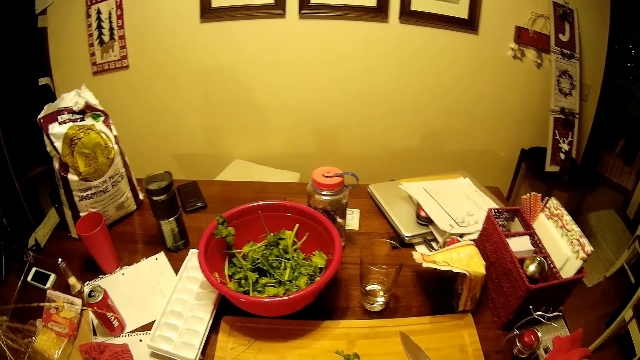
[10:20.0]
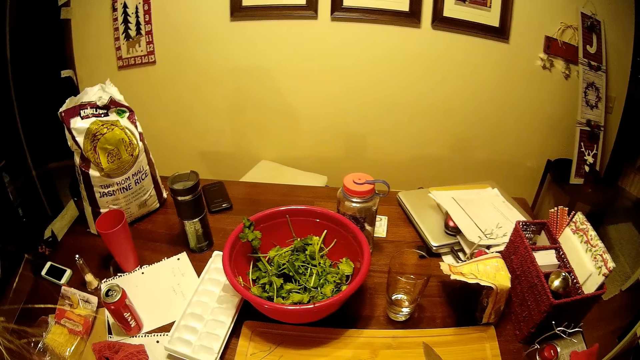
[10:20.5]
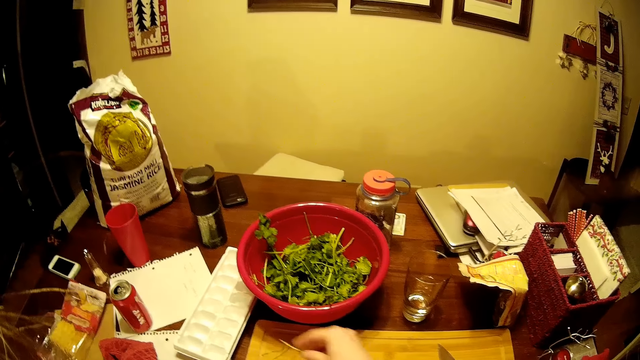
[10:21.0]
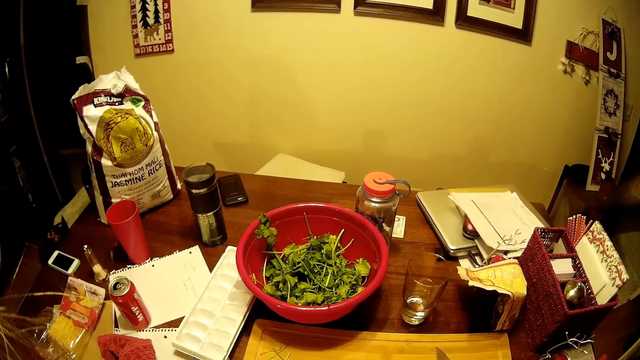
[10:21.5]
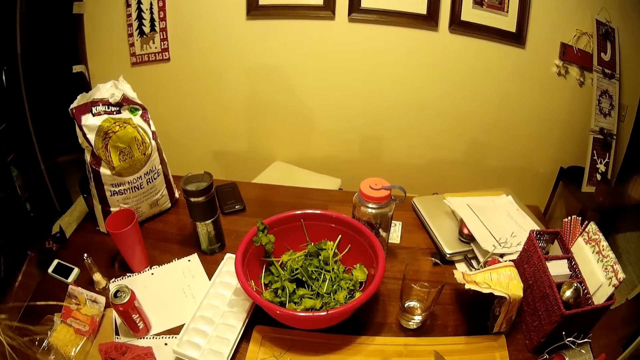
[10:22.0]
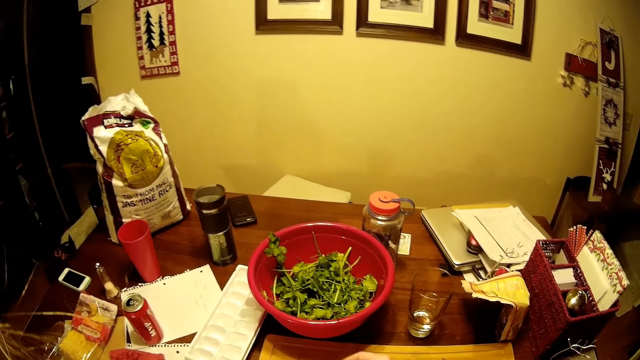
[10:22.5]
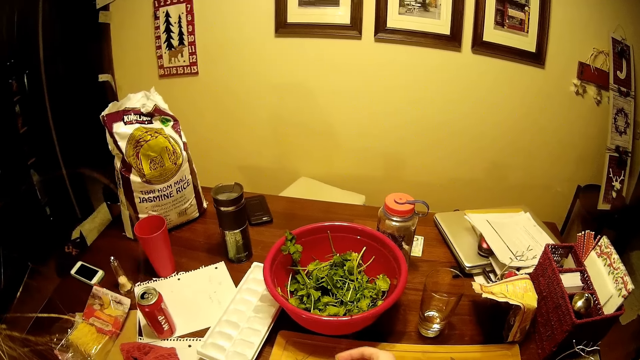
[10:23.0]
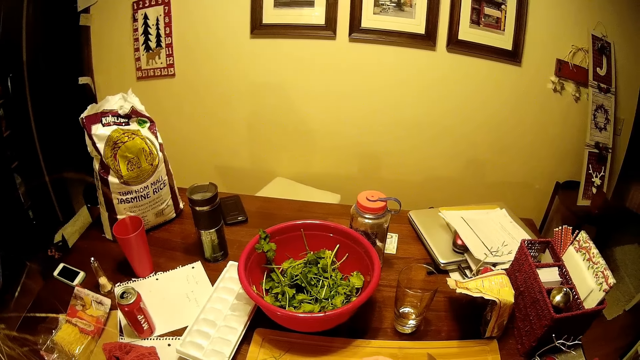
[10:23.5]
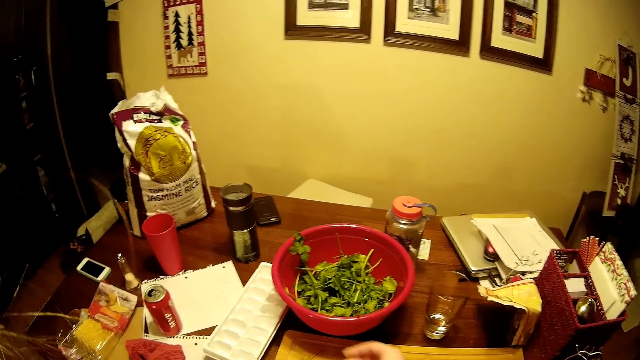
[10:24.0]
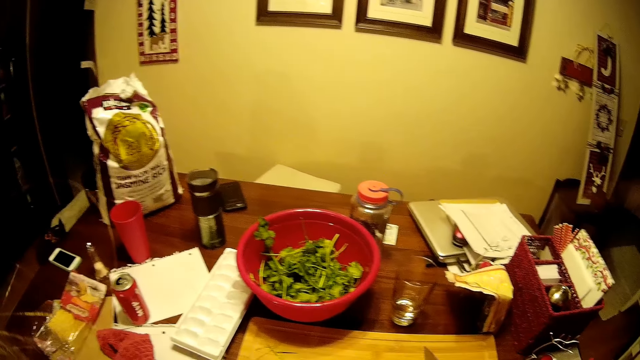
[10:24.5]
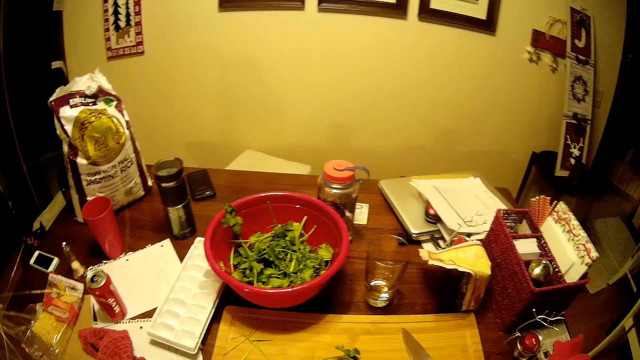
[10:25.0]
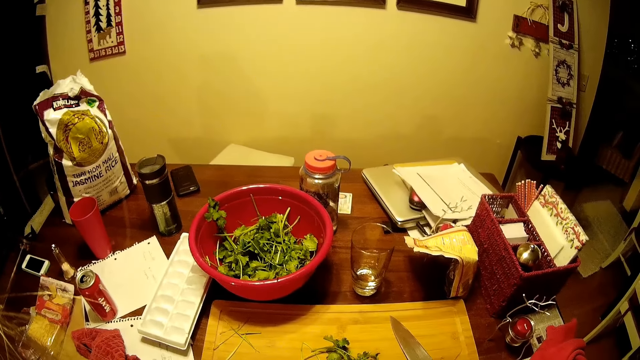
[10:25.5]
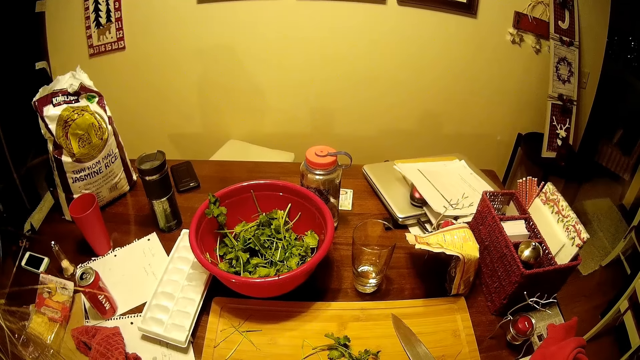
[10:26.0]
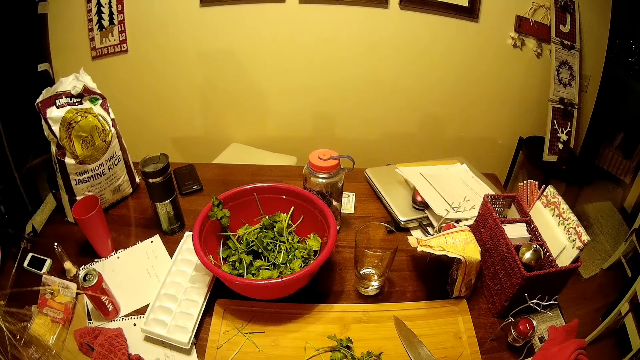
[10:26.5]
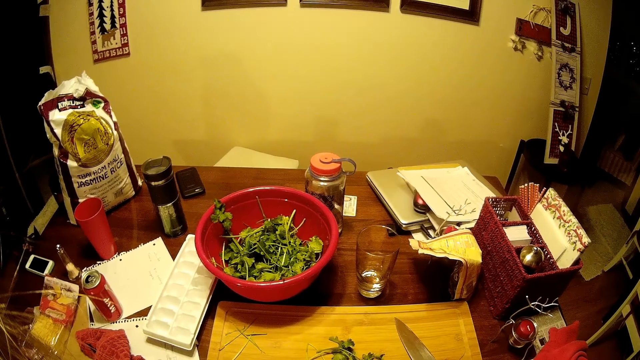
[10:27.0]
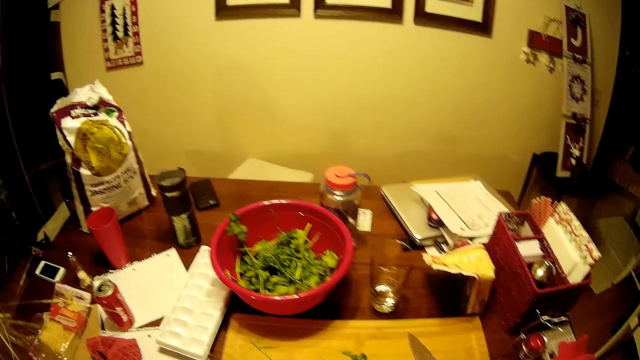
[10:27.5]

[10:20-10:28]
The camera wearer cuts the coriander stems with her hands.

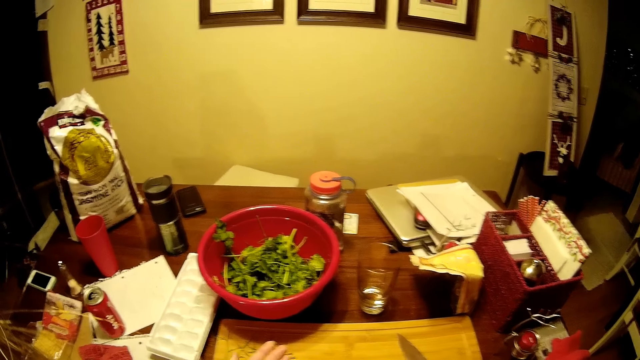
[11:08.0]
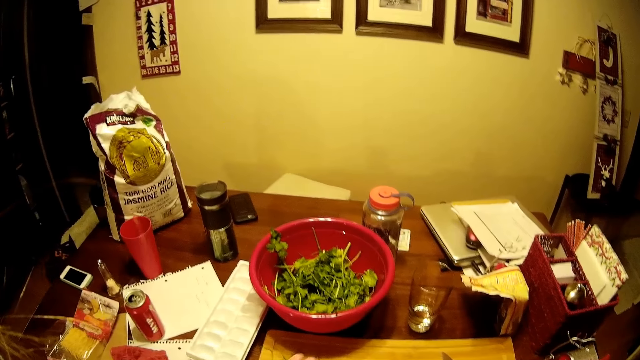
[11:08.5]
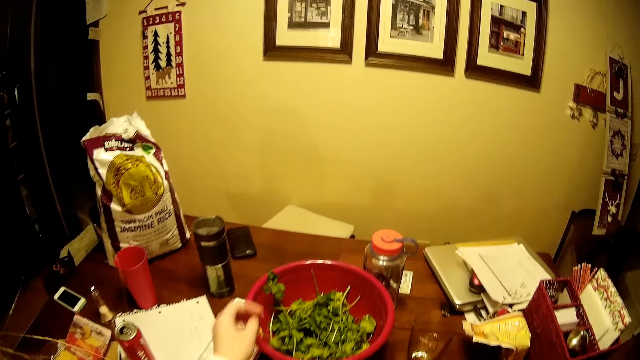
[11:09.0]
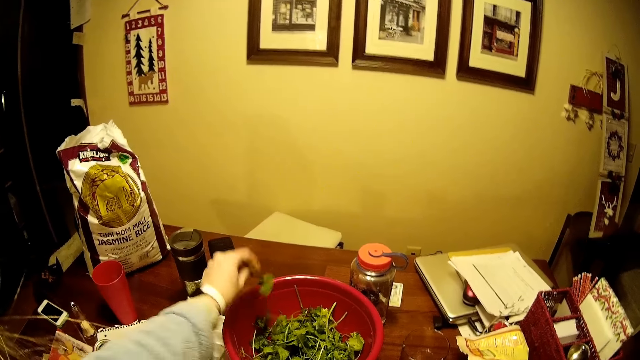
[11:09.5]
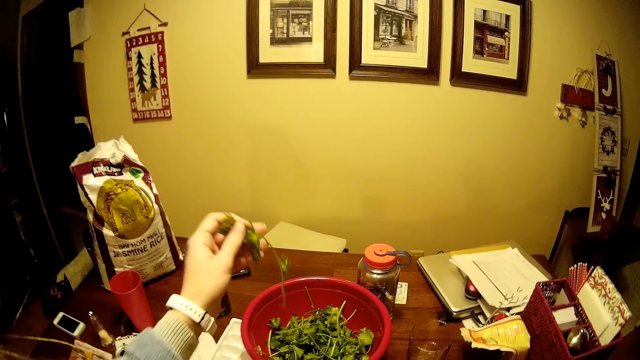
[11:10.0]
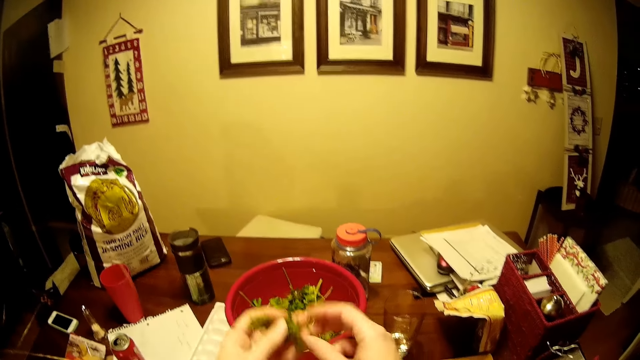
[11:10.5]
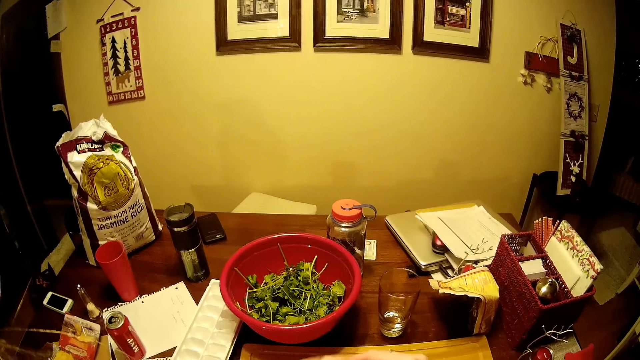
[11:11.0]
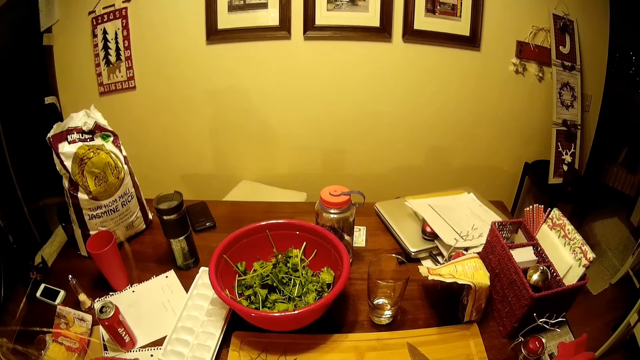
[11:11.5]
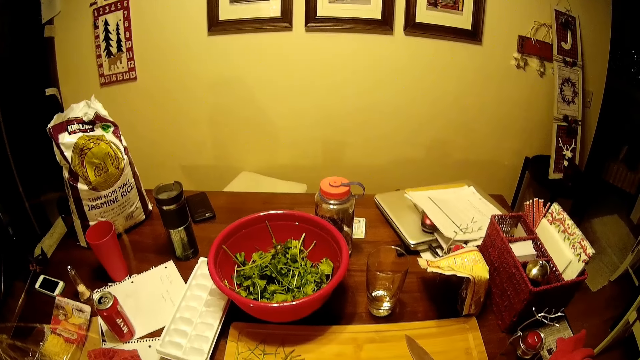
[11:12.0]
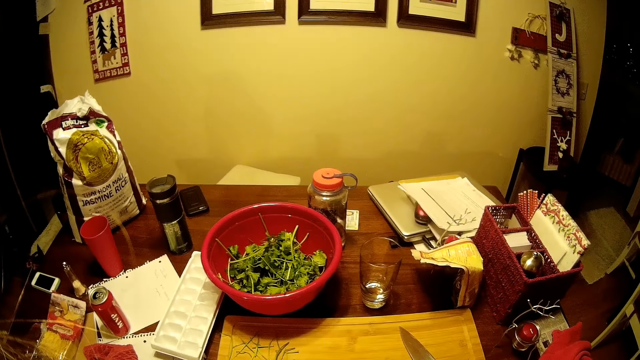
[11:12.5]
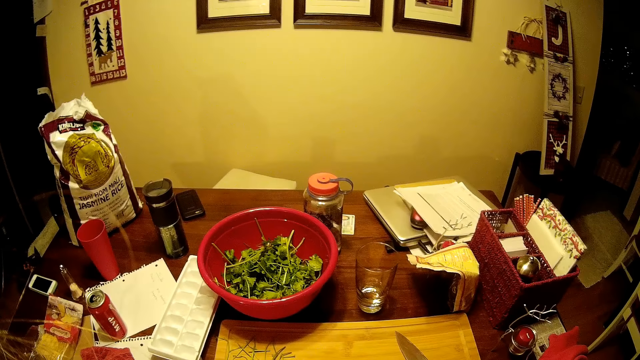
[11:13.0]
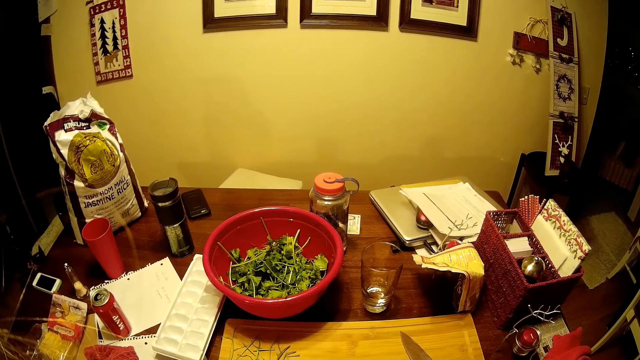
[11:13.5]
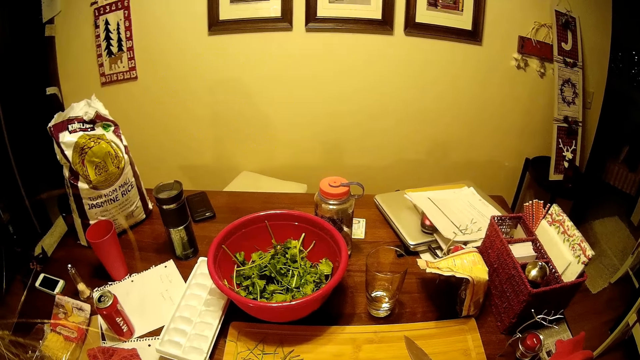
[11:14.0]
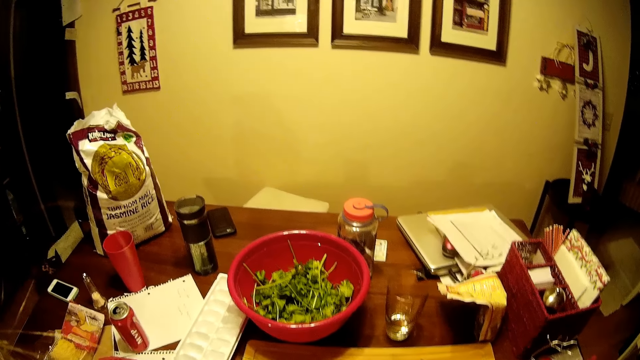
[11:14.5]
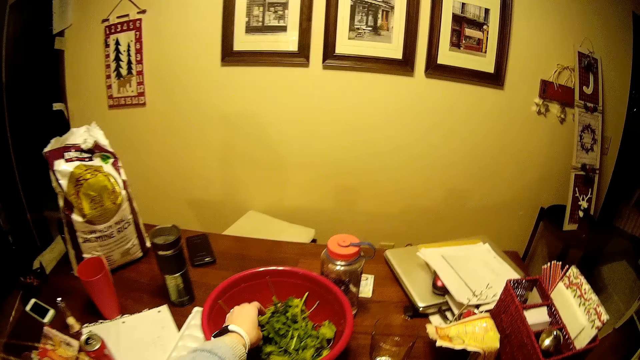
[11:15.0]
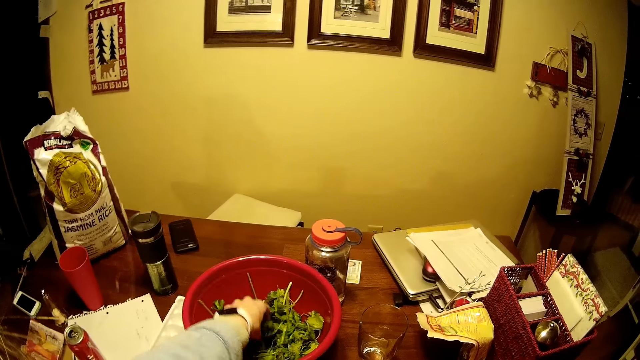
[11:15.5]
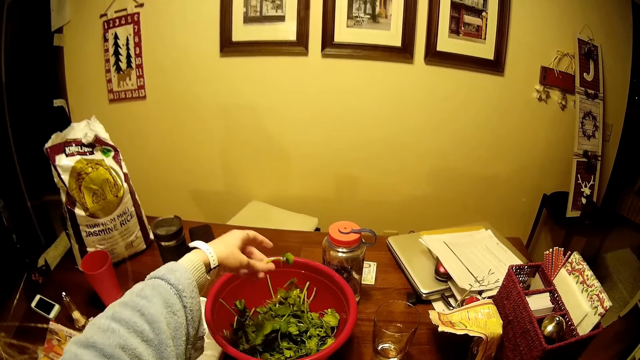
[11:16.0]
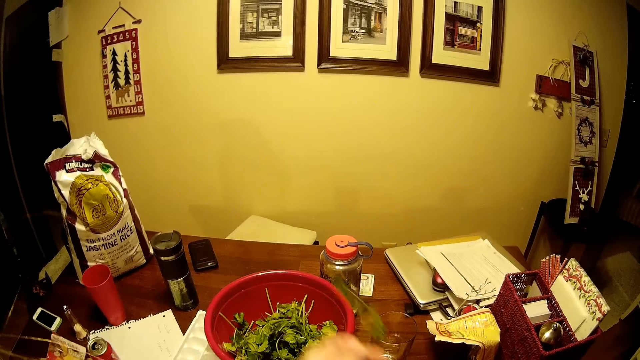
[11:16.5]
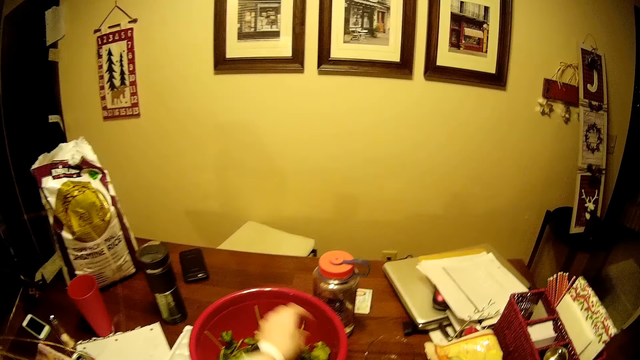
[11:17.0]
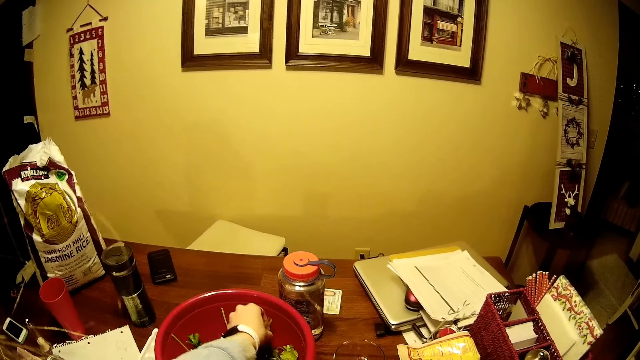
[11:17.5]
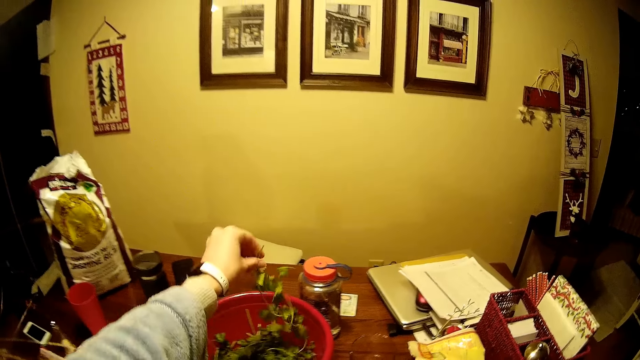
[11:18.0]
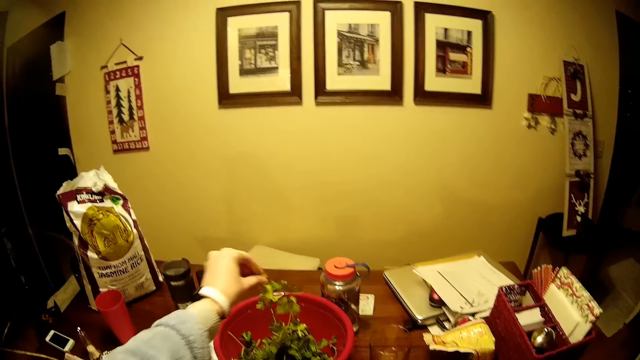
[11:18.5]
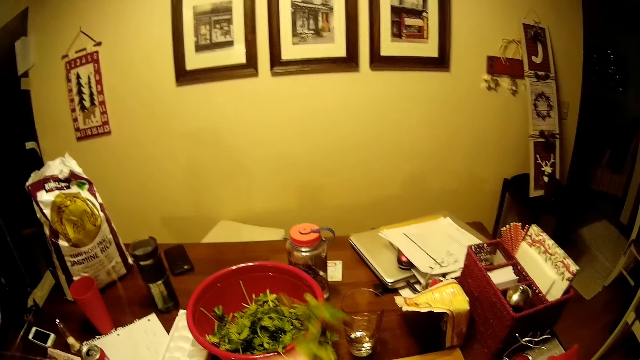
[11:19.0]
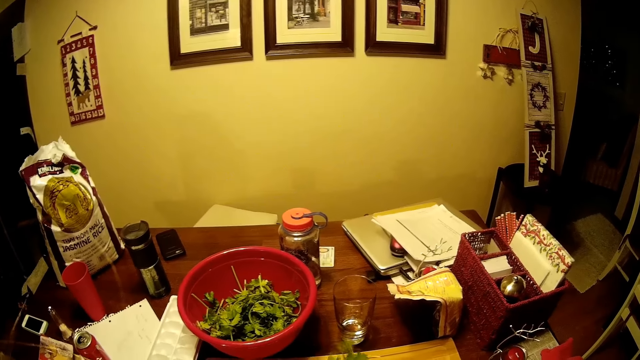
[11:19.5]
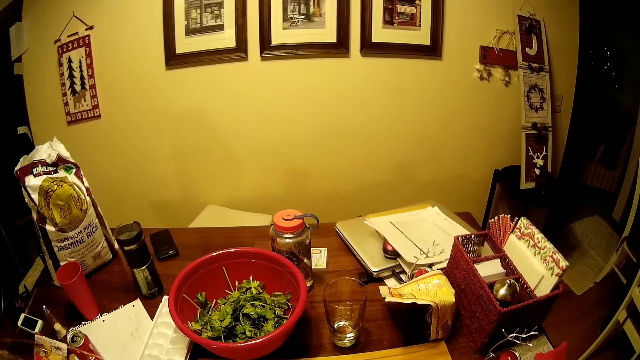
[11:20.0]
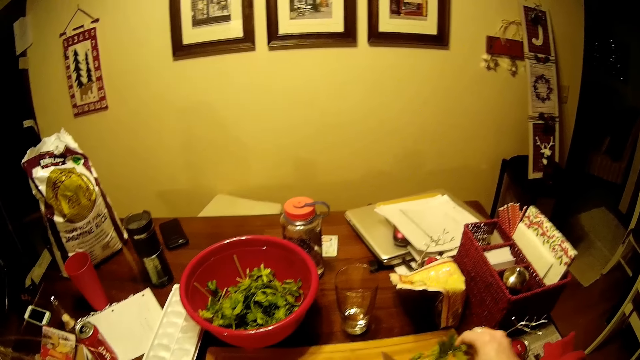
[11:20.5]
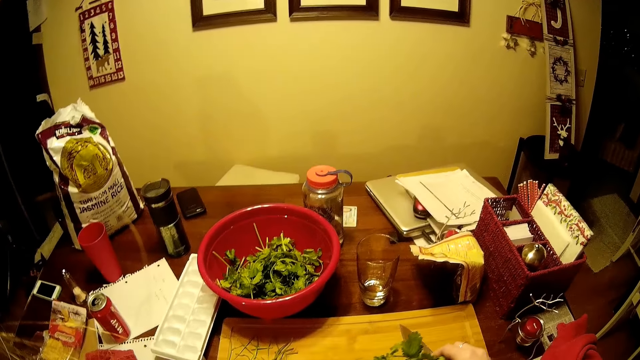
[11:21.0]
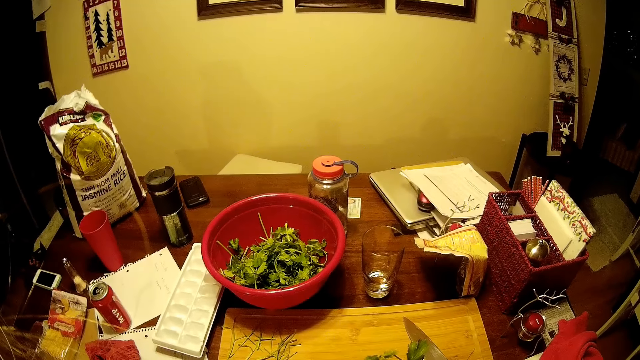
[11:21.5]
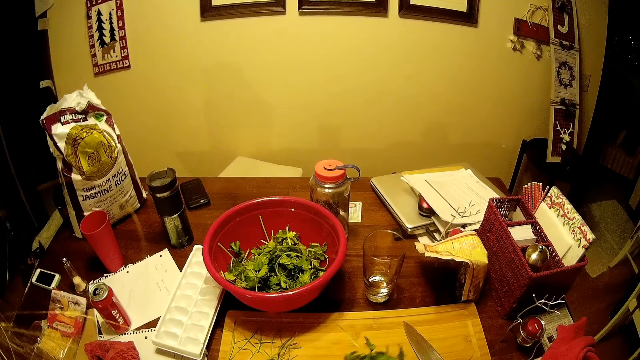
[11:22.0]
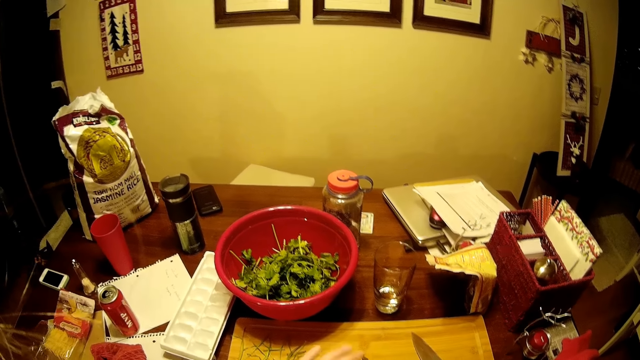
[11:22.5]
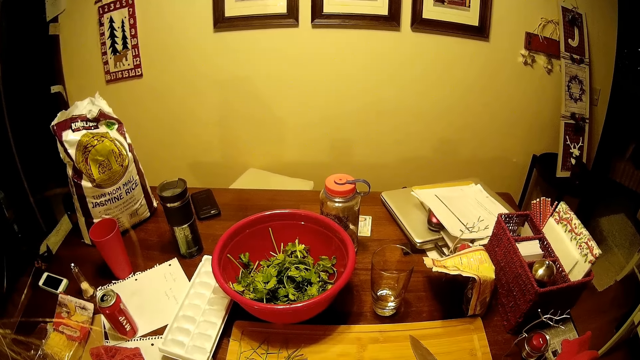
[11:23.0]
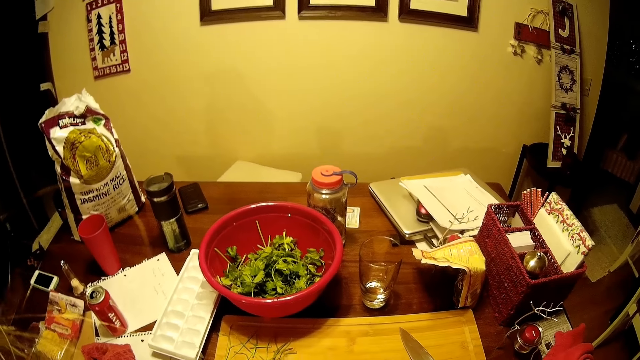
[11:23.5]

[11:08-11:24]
The camera wearer picks vegetables from the basin. They remove something from the vegetables. They pick the vegetables from the basin. They drop the vegetables on the chopping board.
